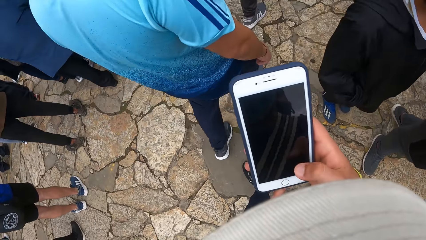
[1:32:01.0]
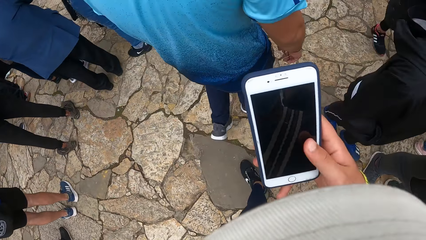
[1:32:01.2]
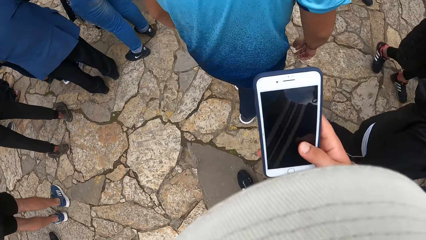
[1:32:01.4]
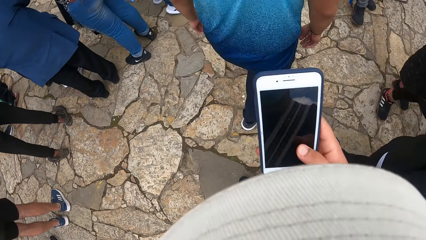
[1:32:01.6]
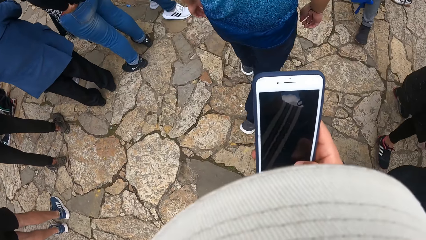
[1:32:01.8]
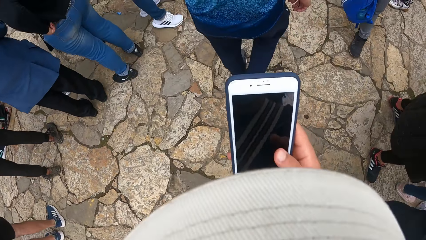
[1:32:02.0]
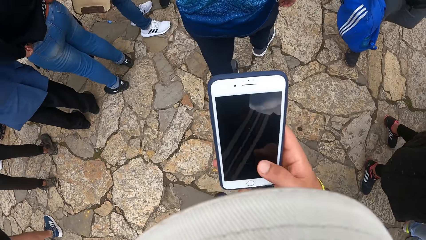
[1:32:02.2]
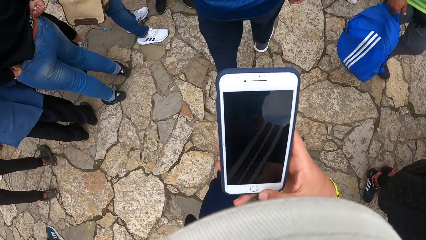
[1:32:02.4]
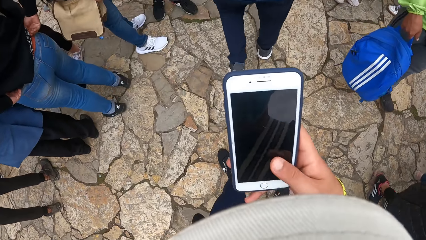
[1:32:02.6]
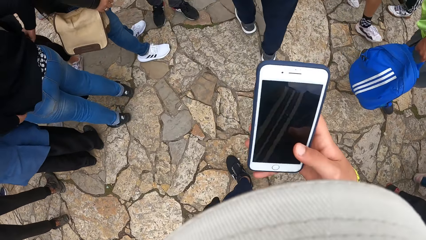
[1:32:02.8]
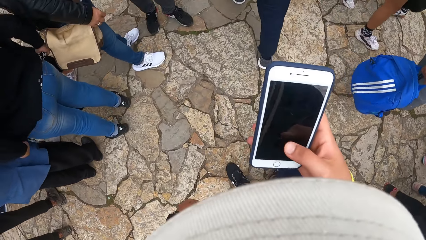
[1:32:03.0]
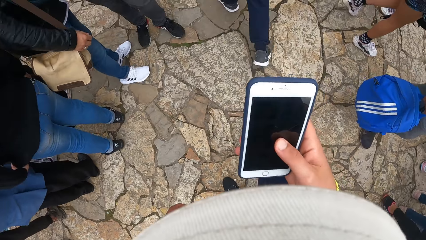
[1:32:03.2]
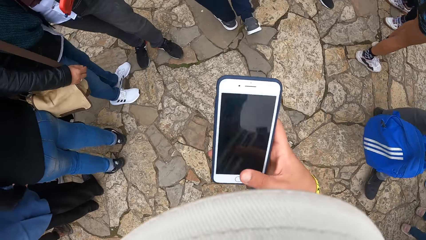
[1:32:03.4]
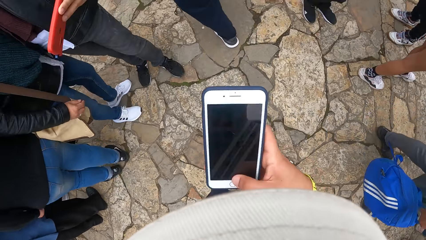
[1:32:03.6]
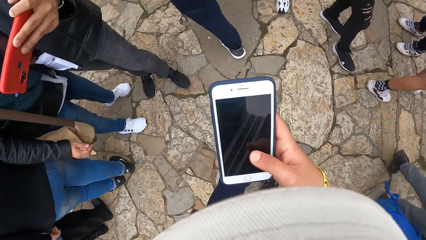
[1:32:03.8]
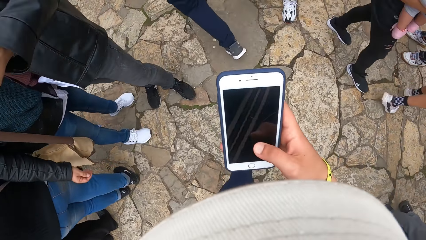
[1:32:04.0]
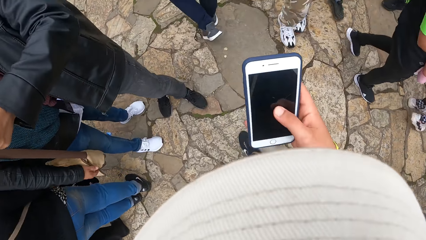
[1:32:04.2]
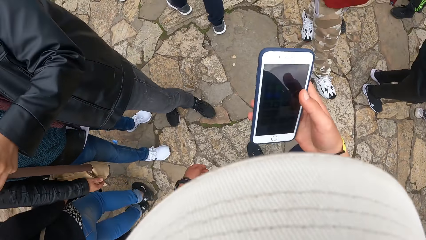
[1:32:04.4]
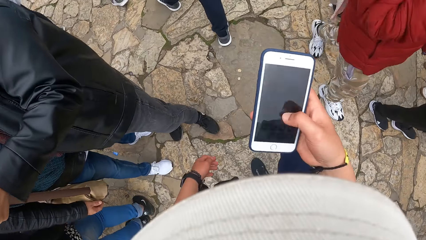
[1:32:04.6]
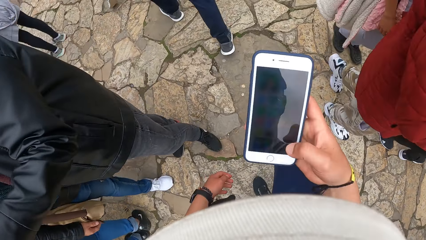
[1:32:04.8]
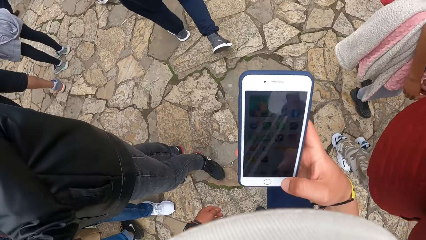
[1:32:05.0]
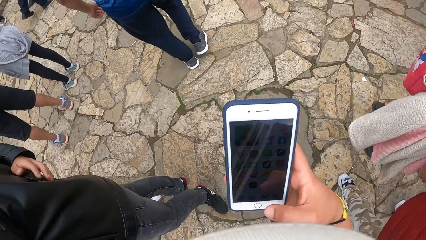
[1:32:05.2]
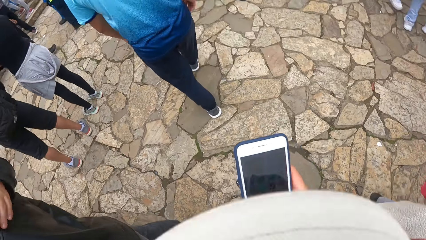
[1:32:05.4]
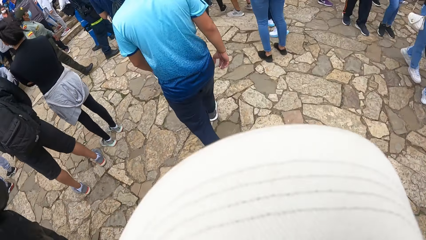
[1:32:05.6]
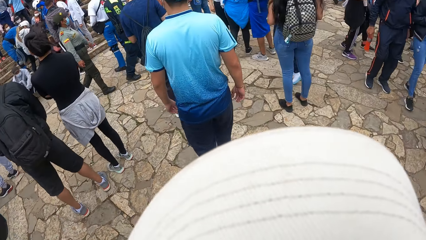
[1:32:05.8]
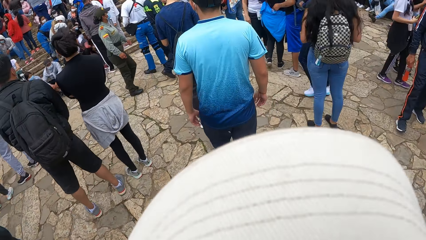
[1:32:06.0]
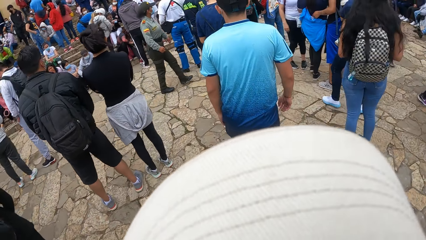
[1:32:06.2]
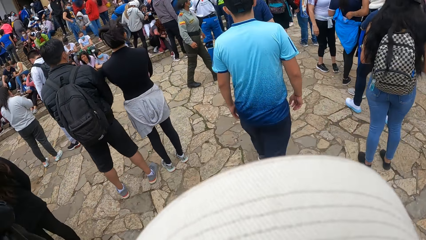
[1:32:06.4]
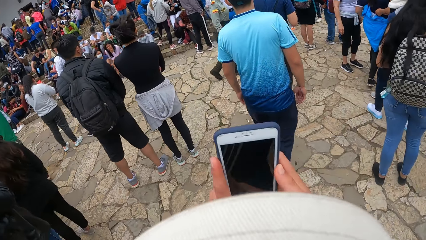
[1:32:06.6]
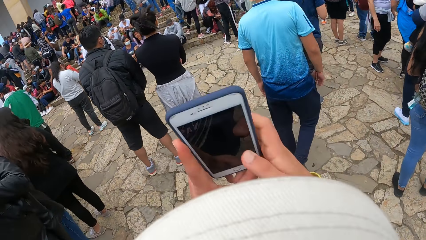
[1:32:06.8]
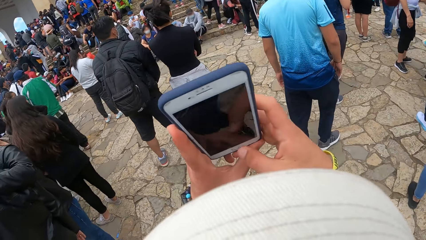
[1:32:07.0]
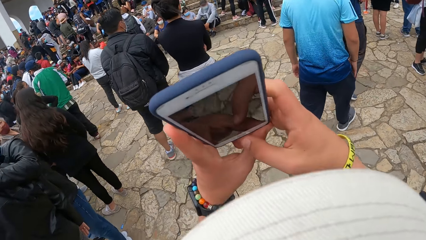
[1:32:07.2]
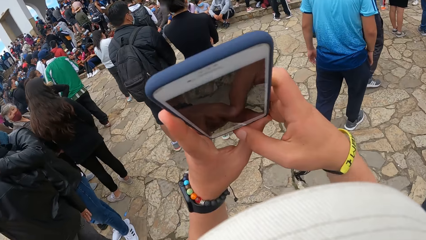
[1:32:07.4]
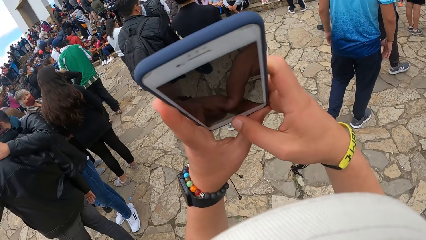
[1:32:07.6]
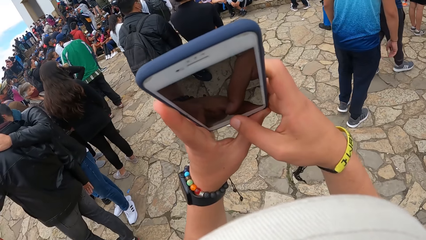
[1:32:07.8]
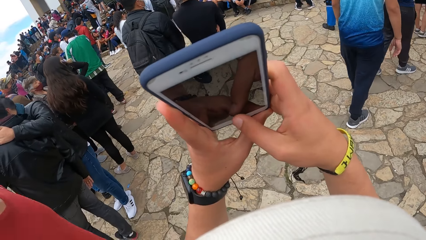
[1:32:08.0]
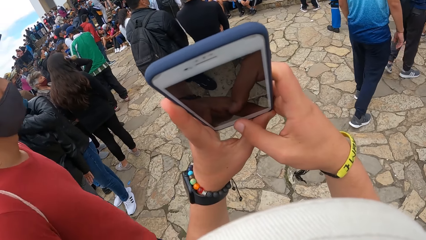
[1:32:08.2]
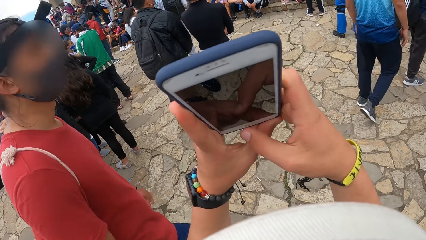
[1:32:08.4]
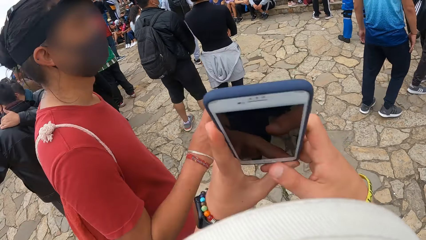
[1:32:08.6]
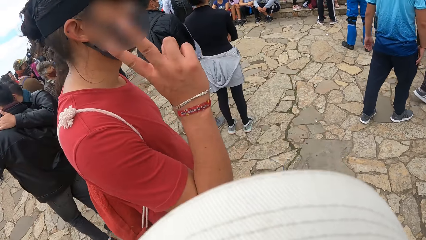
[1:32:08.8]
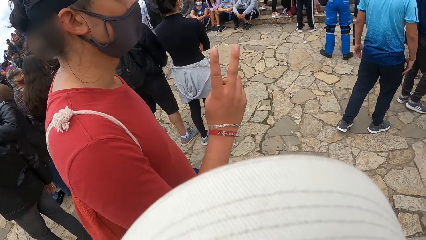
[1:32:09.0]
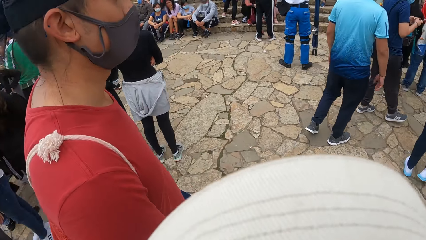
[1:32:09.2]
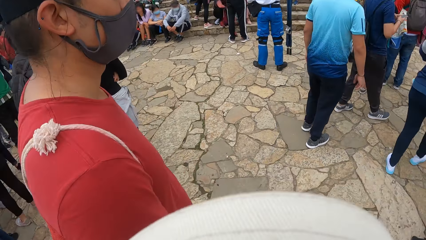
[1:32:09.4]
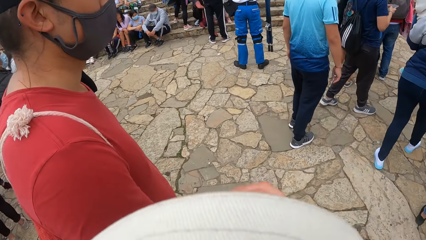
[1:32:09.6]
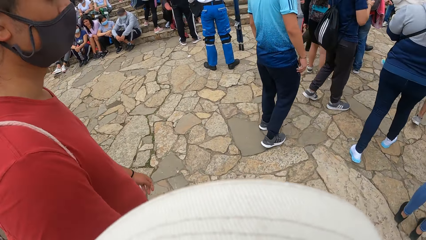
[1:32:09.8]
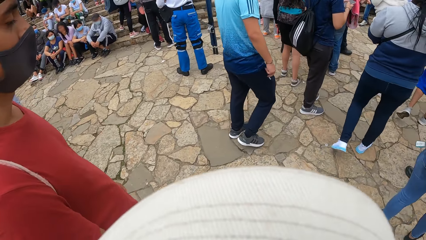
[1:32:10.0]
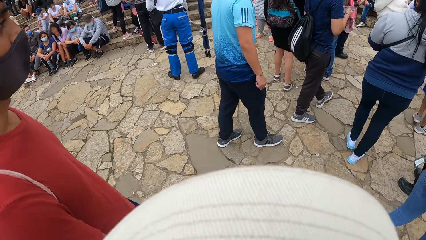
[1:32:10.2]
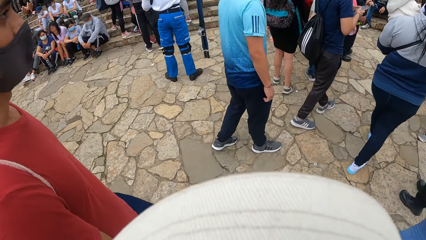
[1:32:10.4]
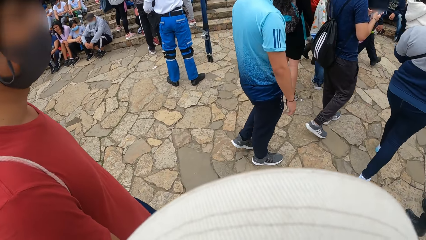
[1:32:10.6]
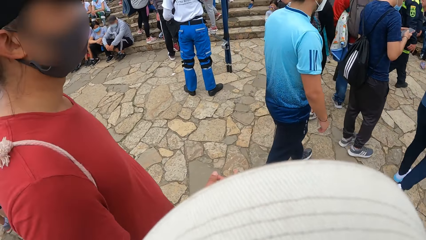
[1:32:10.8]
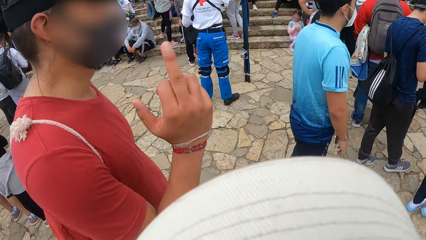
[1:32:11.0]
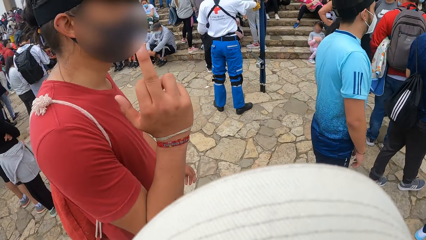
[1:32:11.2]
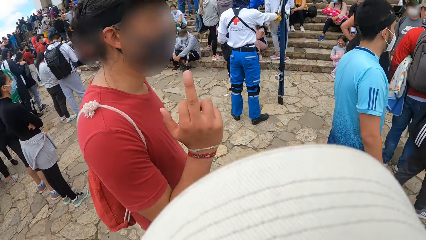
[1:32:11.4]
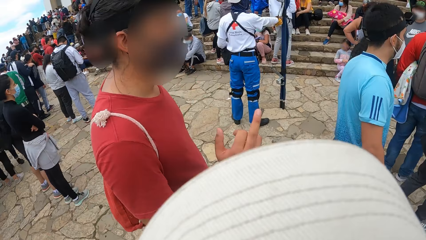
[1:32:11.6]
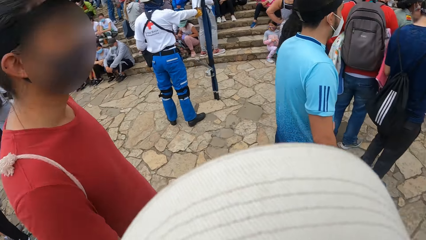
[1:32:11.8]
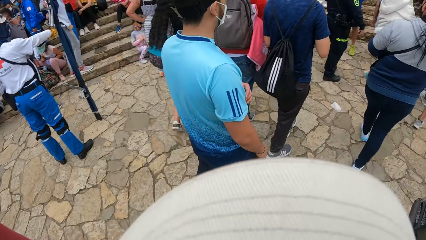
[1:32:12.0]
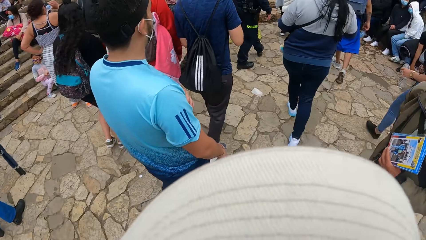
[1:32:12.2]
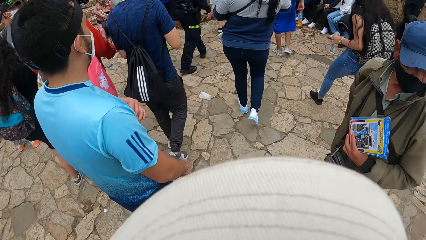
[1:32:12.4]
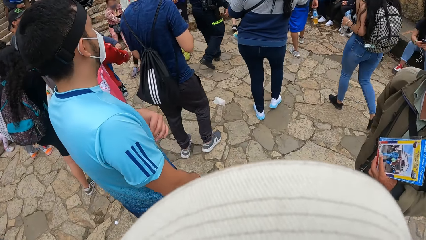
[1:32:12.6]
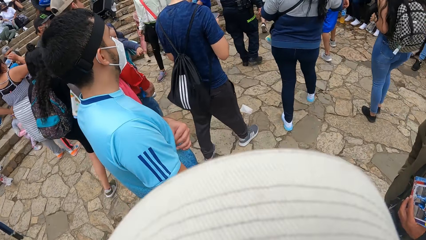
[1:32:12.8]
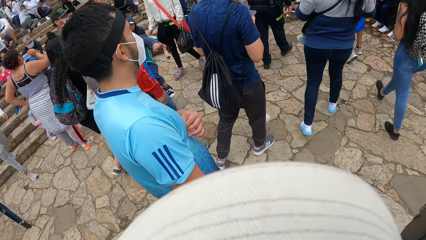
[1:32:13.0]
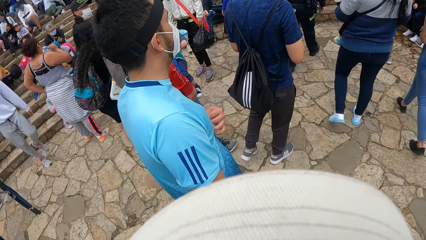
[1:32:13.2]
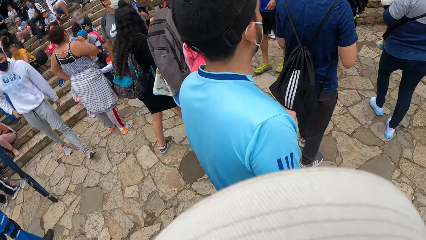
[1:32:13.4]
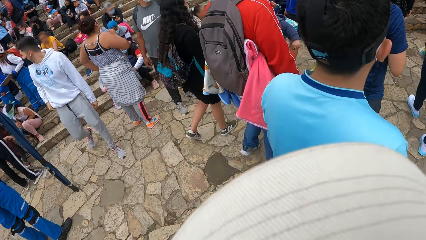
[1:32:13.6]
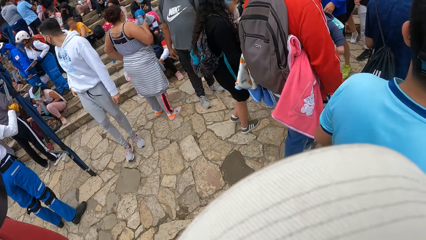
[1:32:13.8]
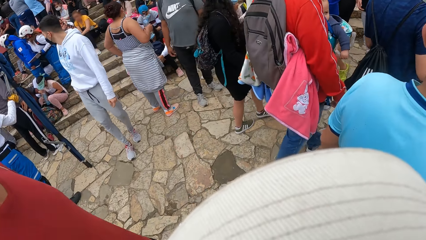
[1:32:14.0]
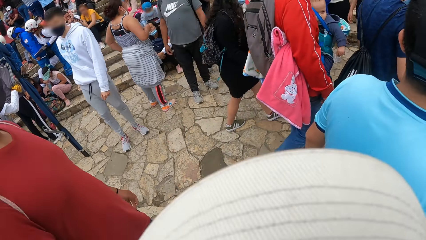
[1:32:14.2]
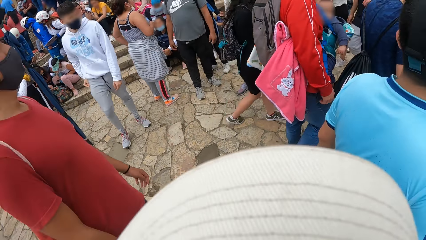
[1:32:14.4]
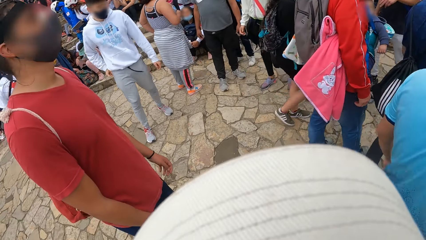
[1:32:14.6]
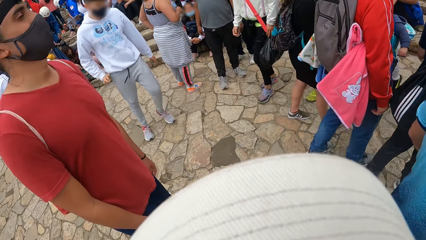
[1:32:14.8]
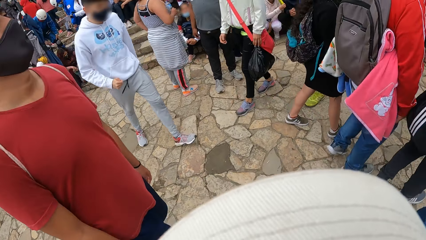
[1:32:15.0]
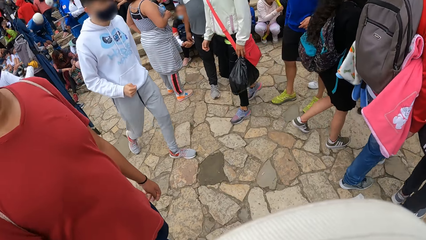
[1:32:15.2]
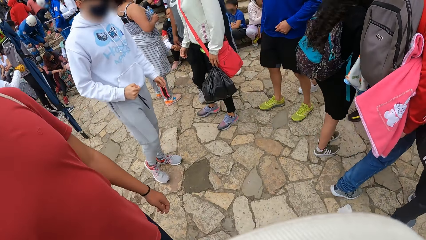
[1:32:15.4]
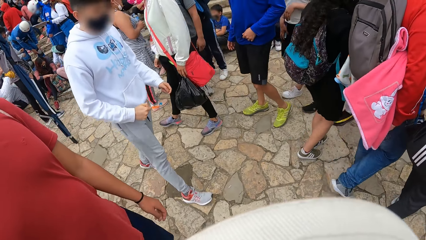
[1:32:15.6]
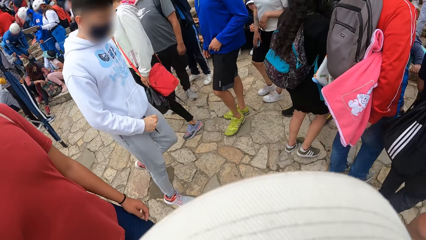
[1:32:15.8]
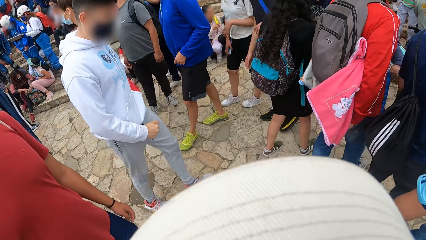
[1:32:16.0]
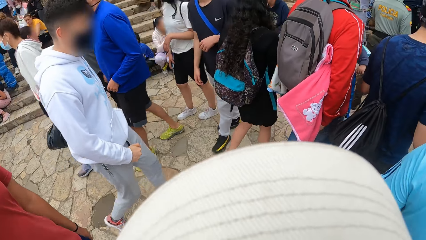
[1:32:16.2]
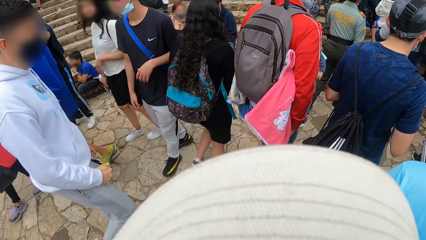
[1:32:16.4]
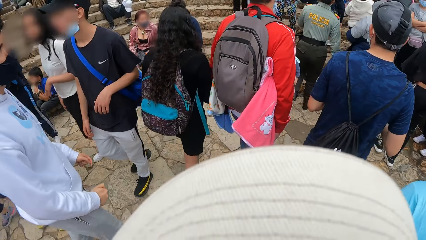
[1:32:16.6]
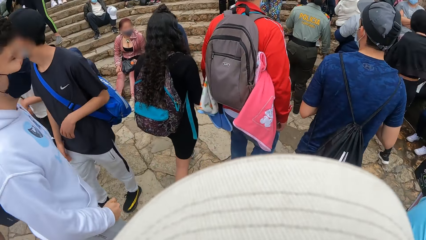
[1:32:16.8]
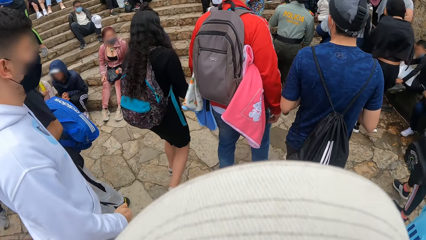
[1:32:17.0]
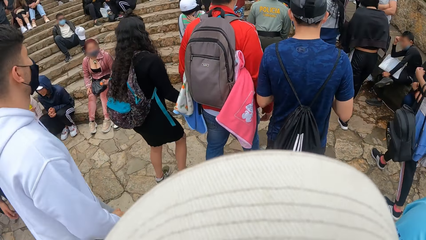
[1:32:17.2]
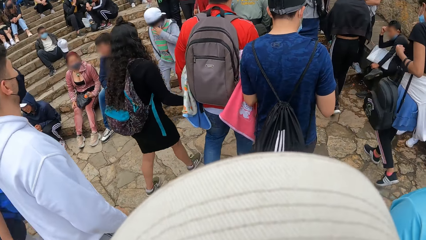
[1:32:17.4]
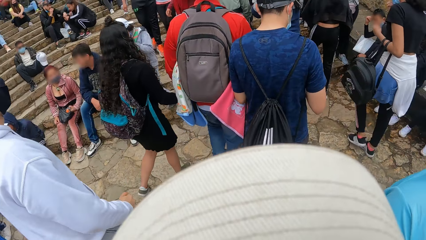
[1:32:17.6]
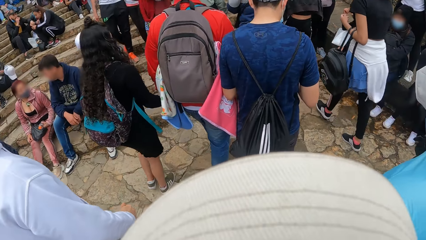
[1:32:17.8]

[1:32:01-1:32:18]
The camera wearer walks in the park. They take a photo in the park. A man gesticulates with his right hand. The camera wearer dialogues with the man. Another man walks in the park. The camera wearer walks in the park.
